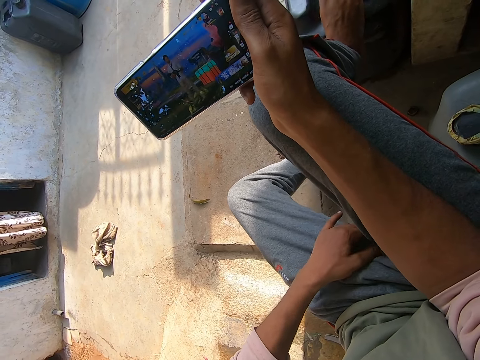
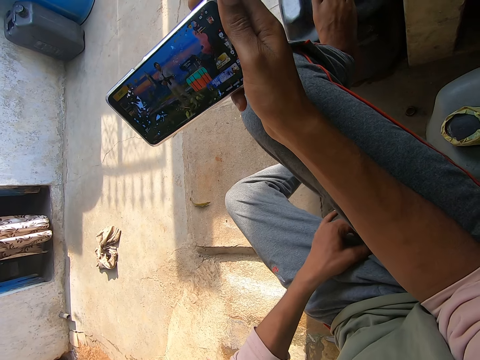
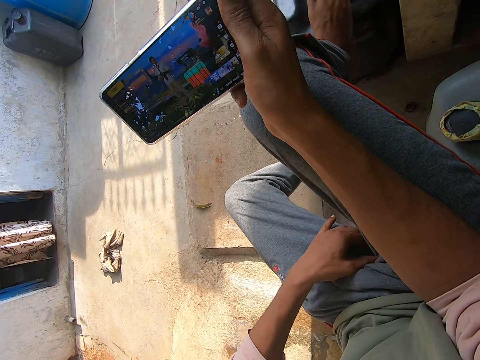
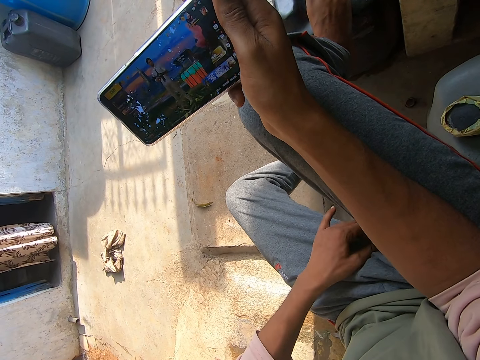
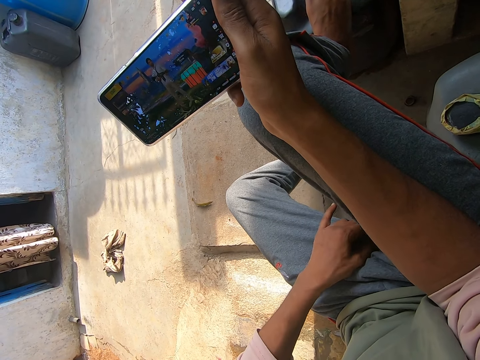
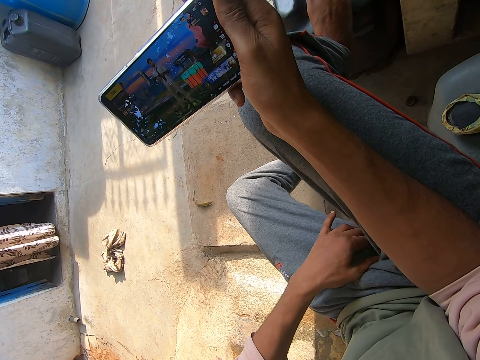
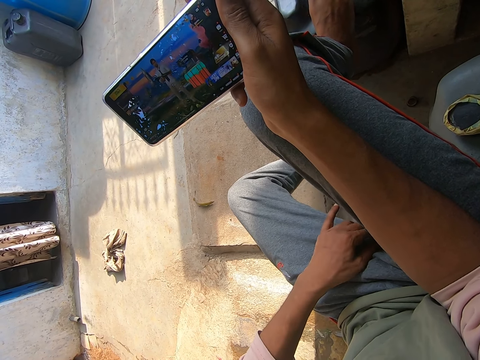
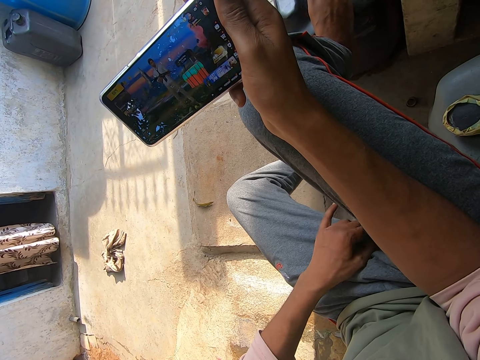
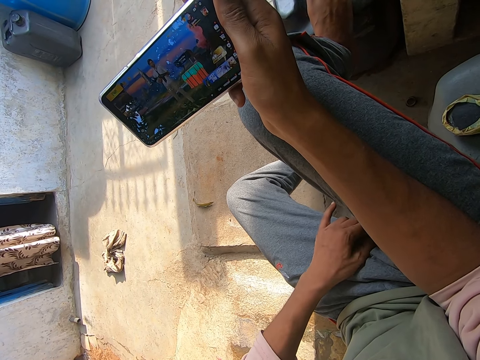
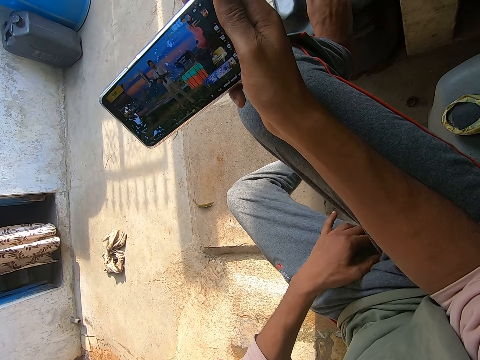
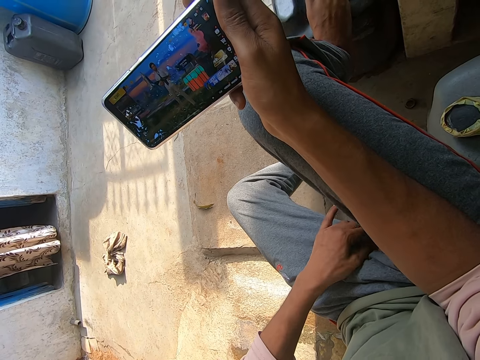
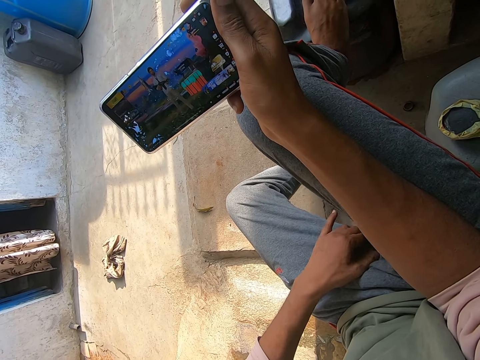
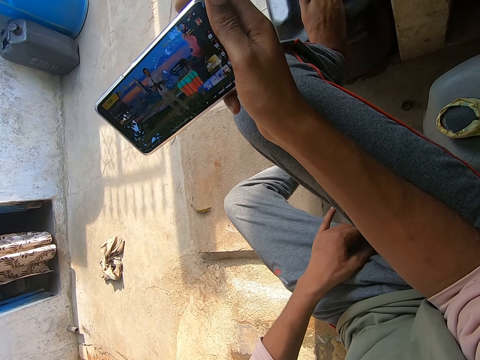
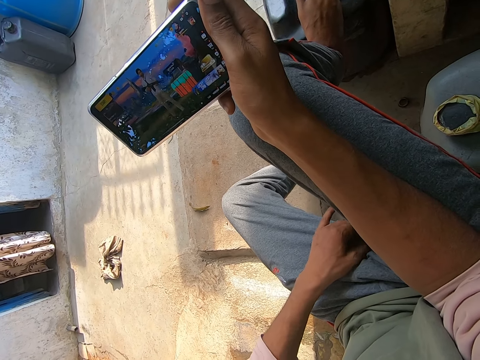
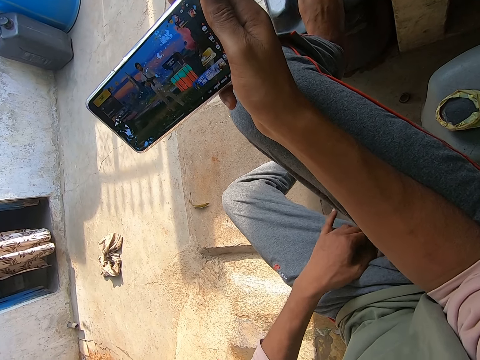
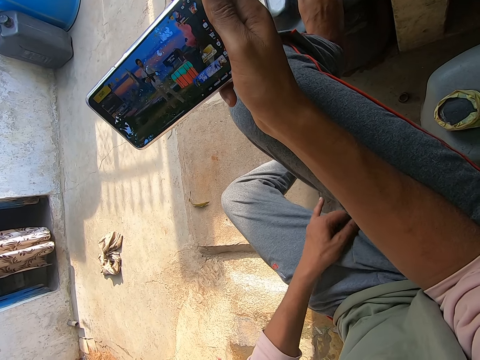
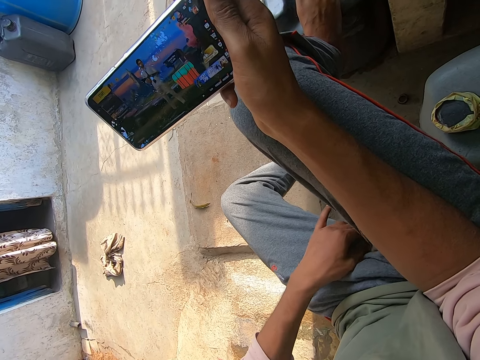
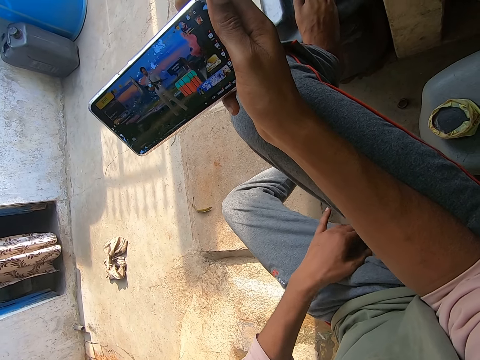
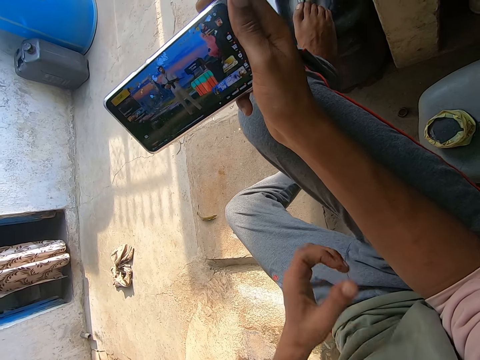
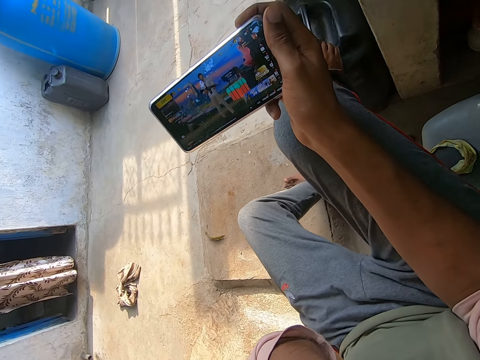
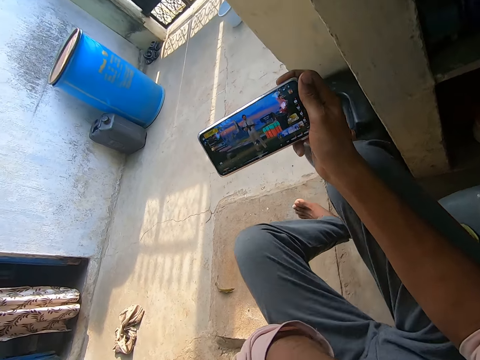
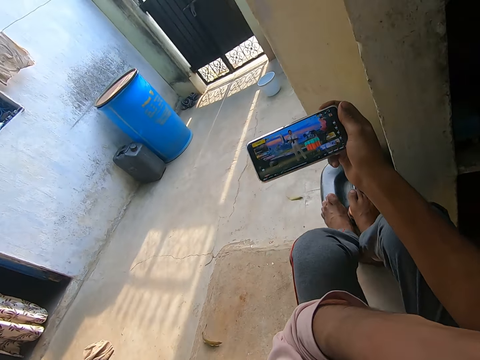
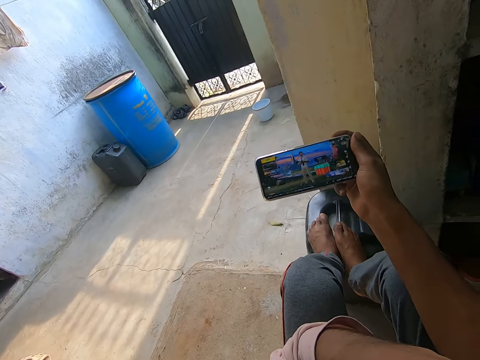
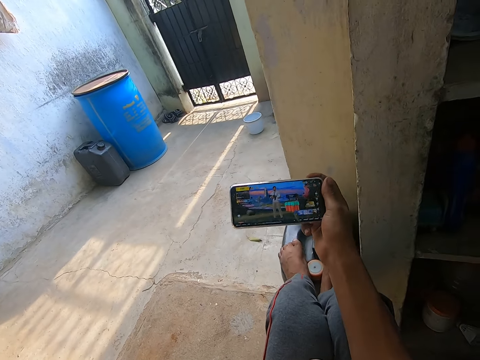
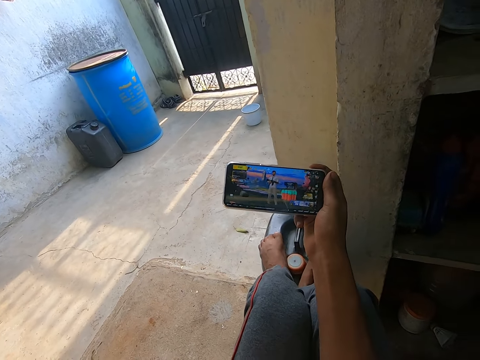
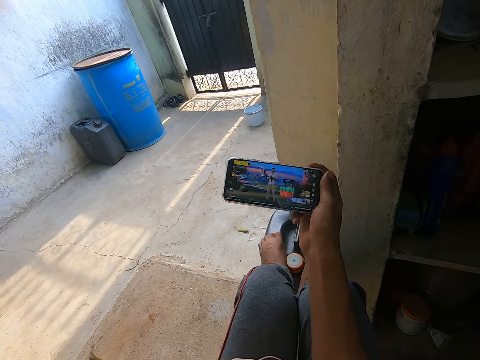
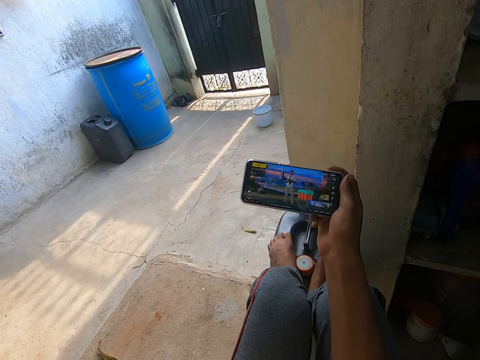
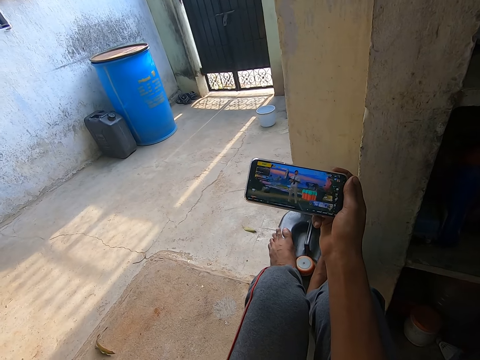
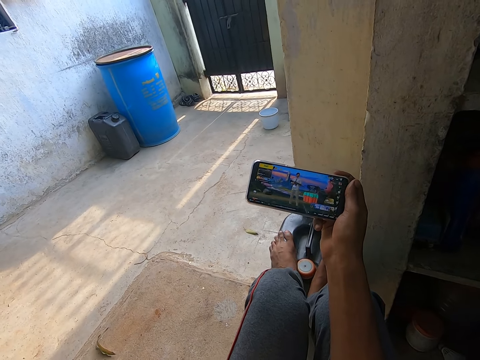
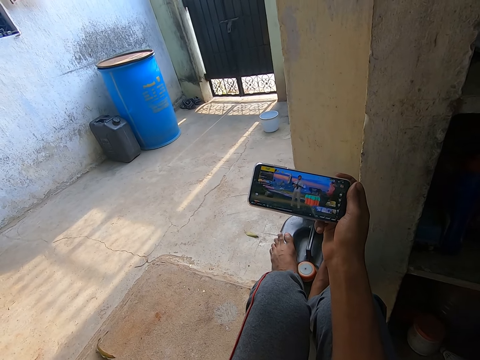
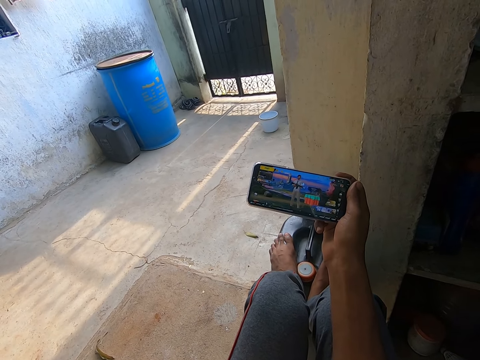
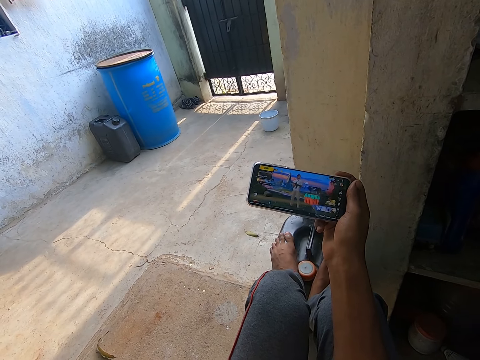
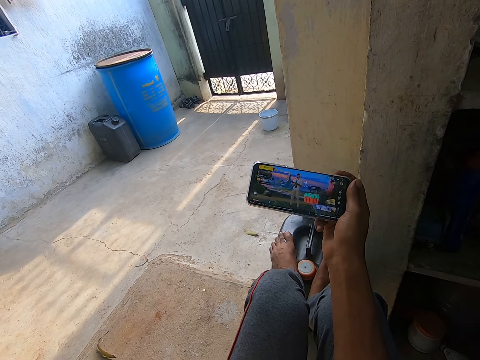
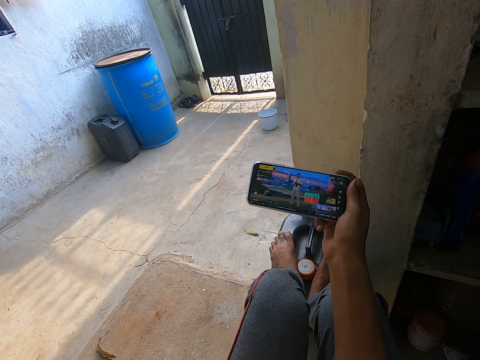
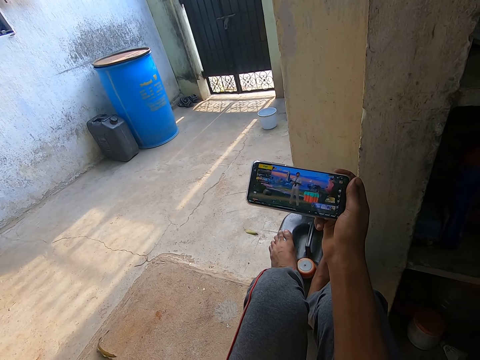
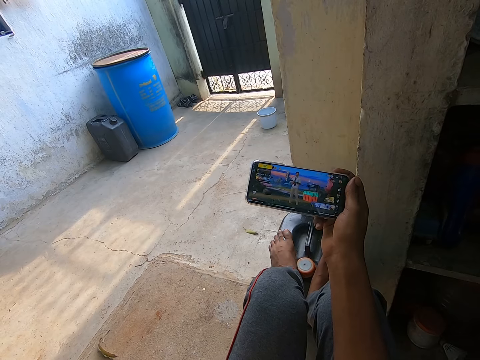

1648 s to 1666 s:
The camera wearer raises his left hand. He moves his legs together on a keg. He puts his leg on the jerry can. He looks at his phone.

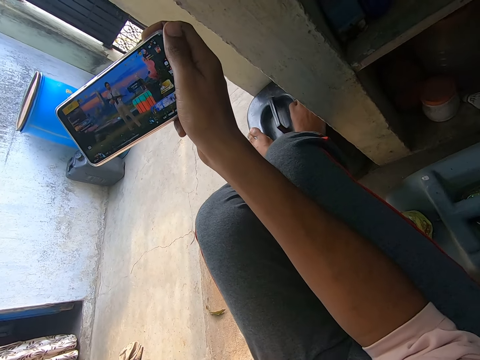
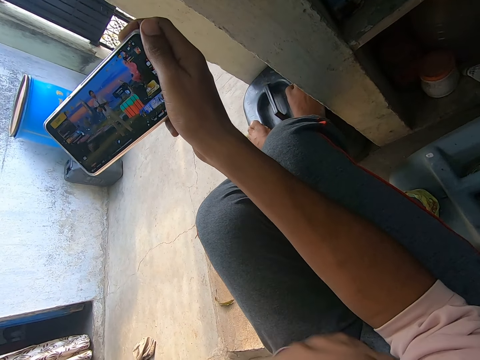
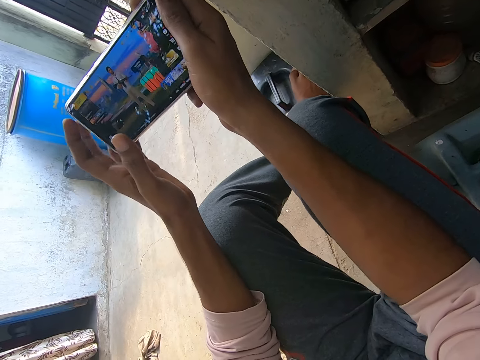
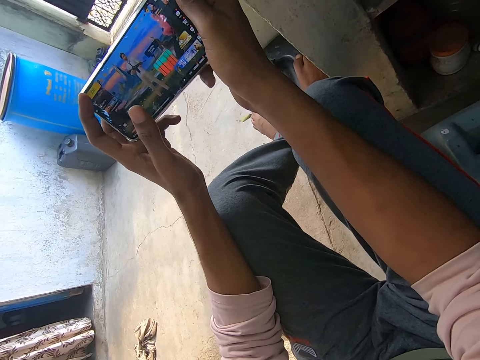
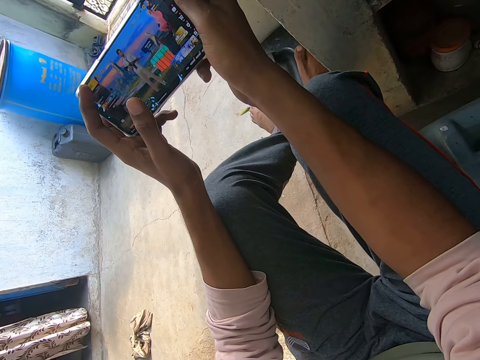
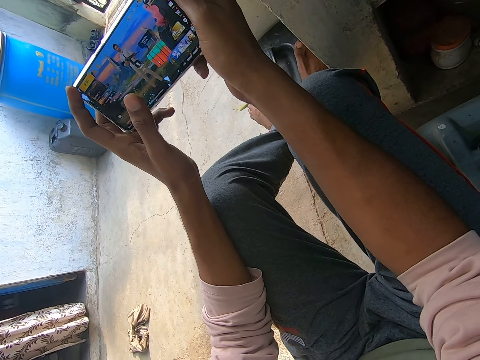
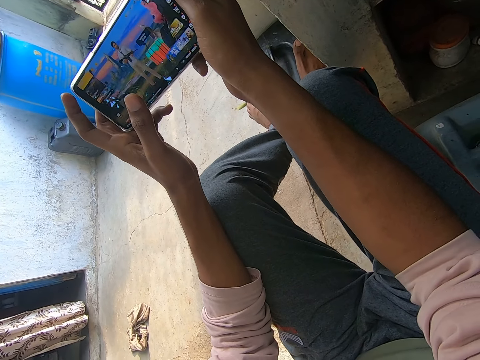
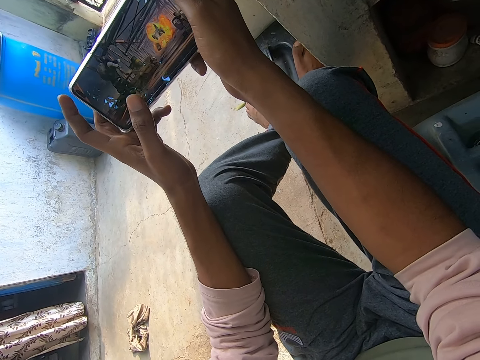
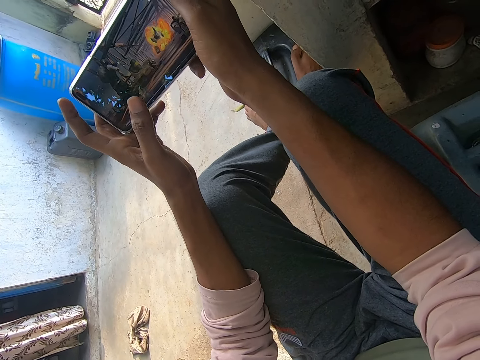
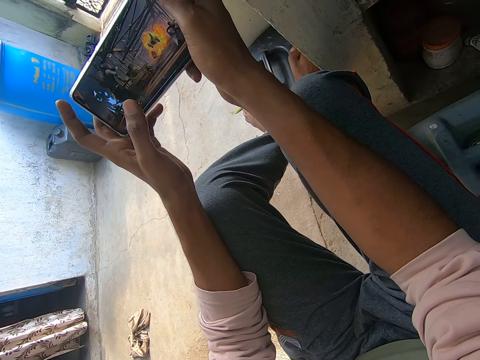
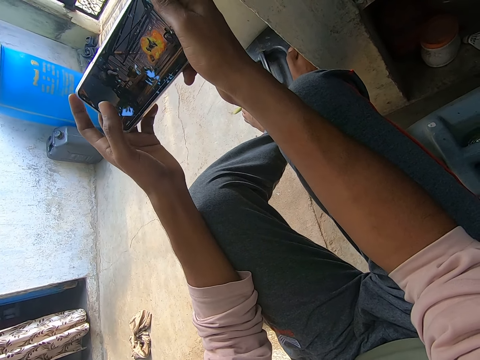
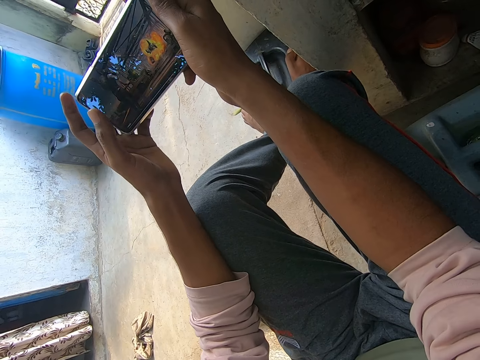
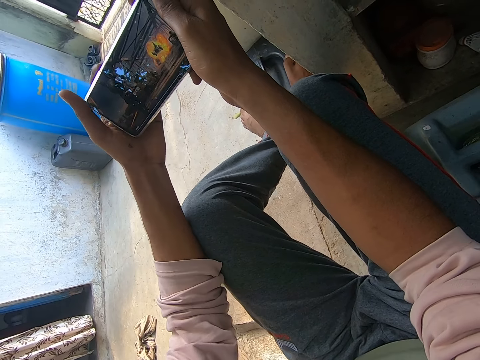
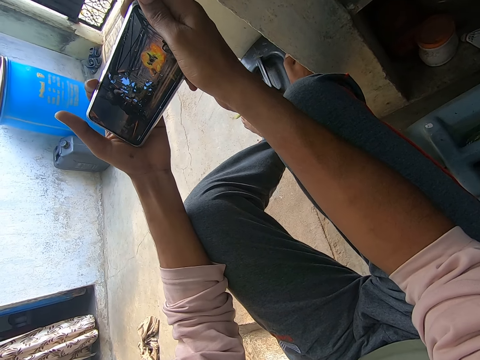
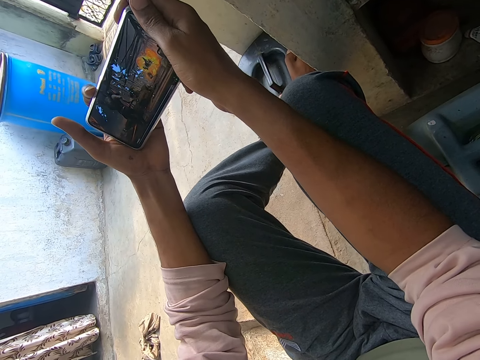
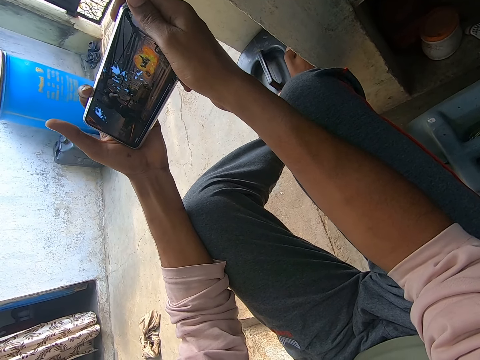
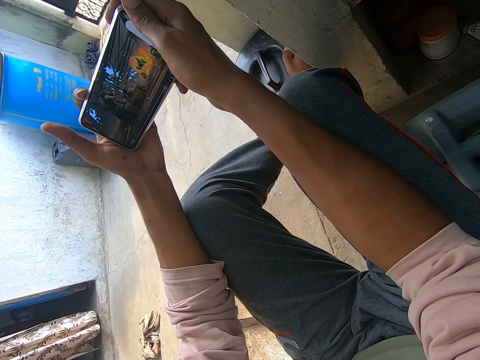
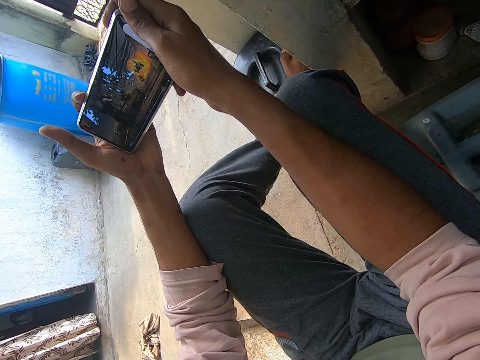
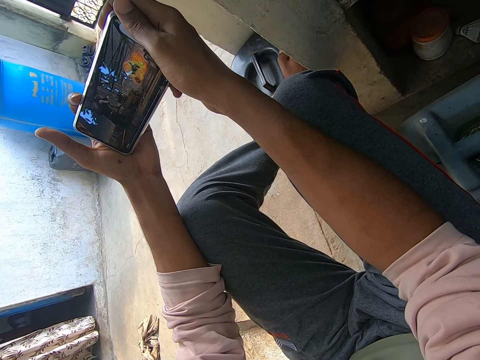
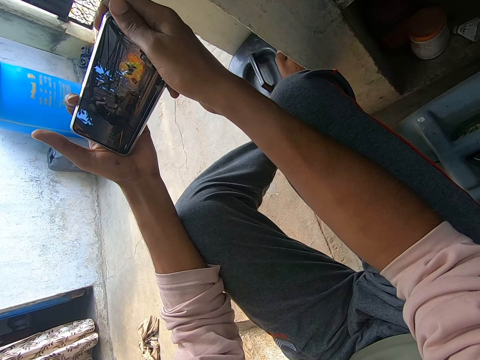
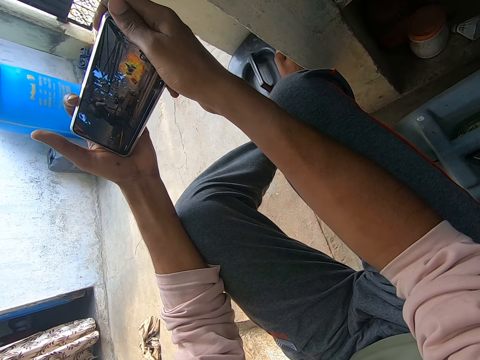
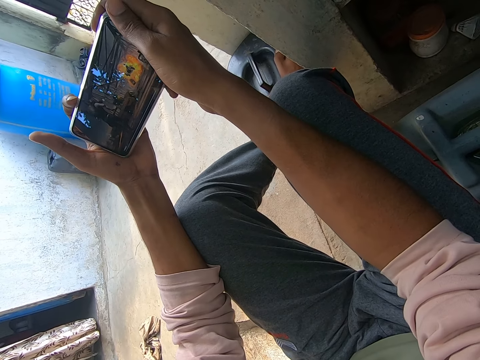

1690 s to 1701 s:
The camera wearer holds the phone with both hands.
